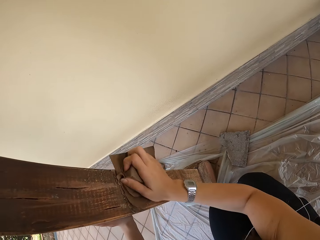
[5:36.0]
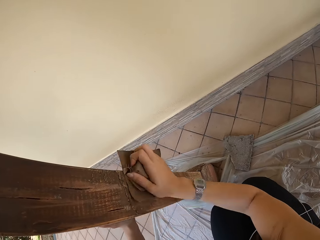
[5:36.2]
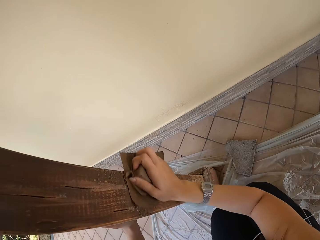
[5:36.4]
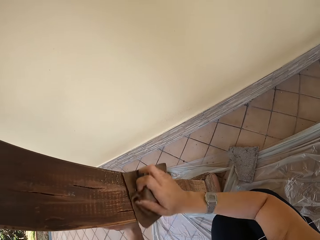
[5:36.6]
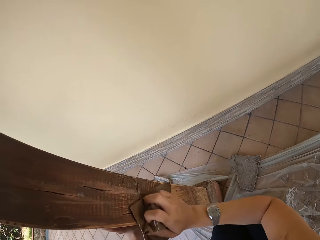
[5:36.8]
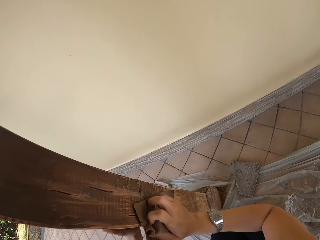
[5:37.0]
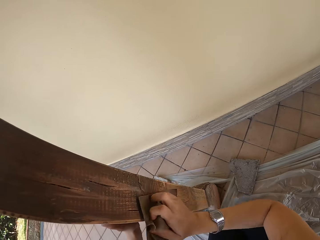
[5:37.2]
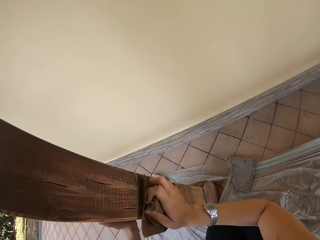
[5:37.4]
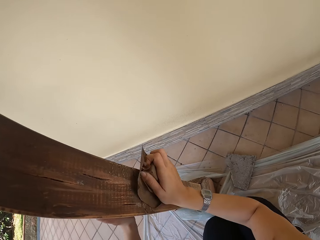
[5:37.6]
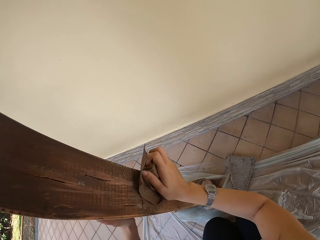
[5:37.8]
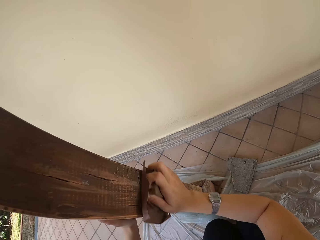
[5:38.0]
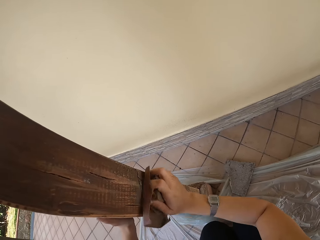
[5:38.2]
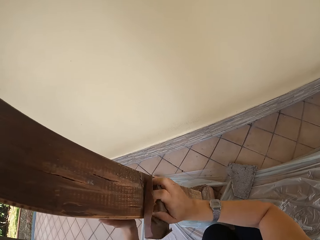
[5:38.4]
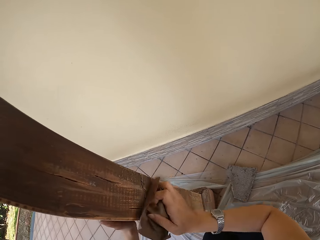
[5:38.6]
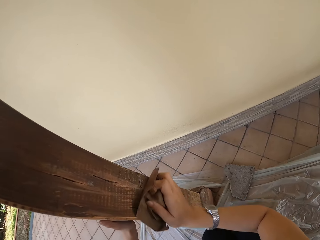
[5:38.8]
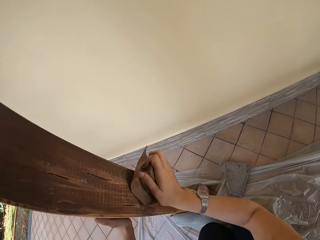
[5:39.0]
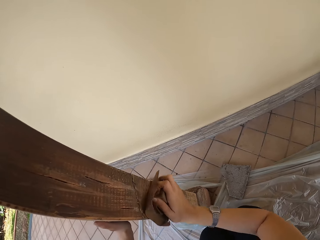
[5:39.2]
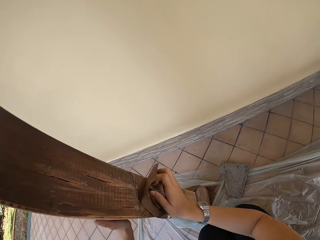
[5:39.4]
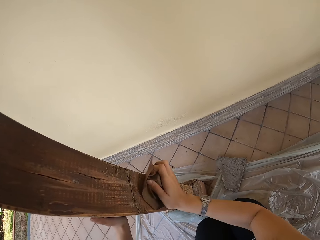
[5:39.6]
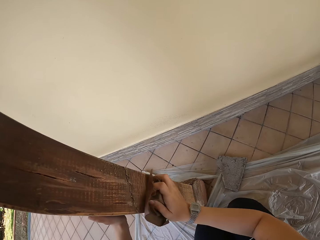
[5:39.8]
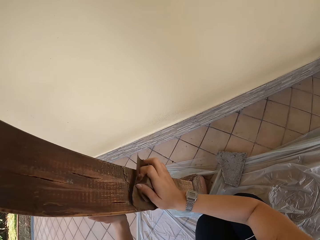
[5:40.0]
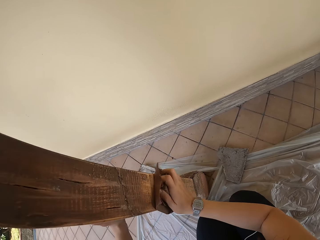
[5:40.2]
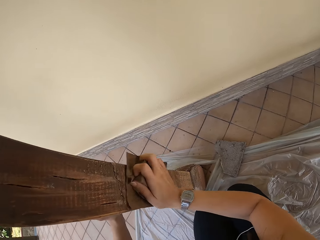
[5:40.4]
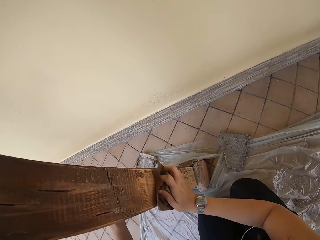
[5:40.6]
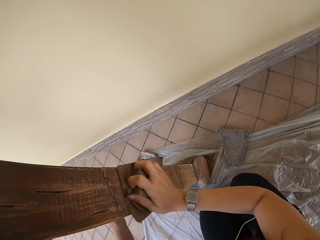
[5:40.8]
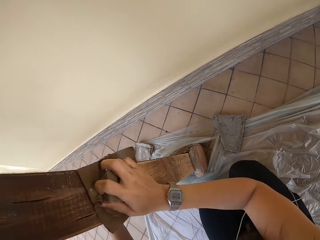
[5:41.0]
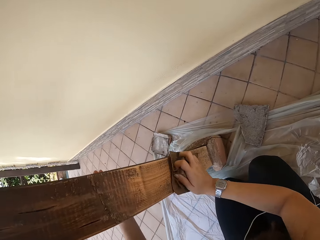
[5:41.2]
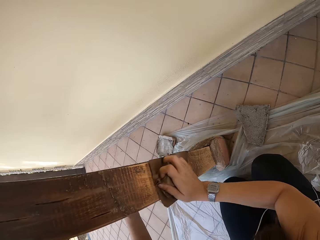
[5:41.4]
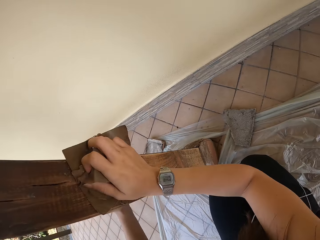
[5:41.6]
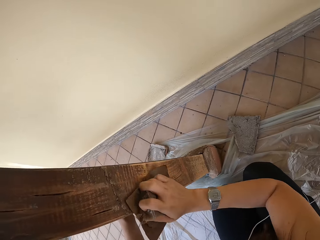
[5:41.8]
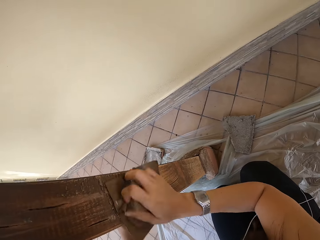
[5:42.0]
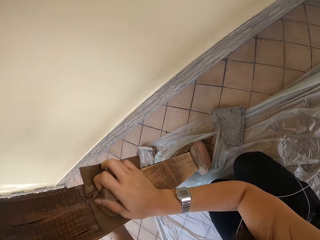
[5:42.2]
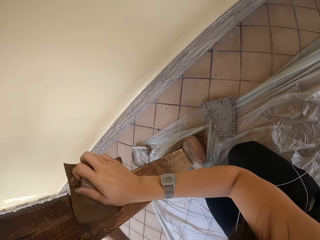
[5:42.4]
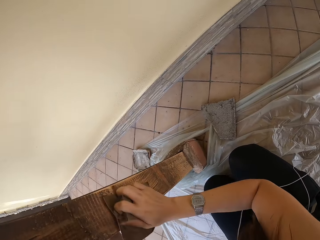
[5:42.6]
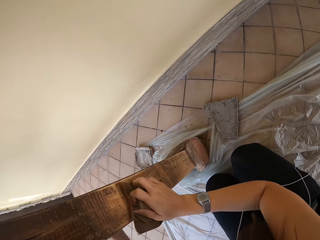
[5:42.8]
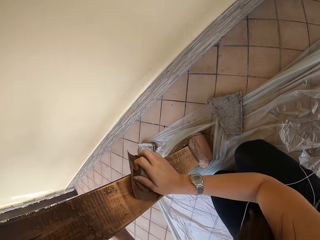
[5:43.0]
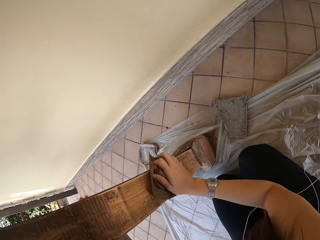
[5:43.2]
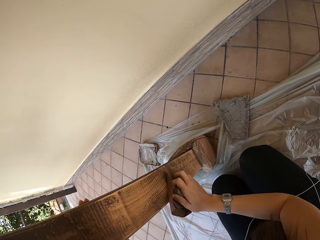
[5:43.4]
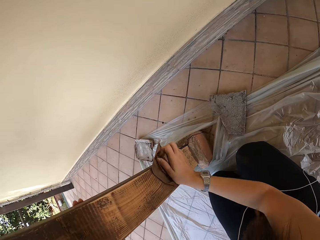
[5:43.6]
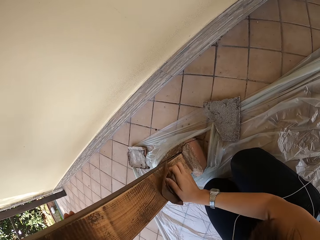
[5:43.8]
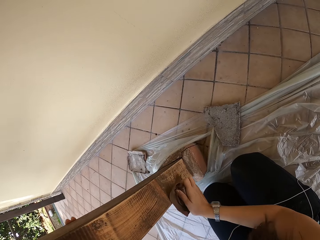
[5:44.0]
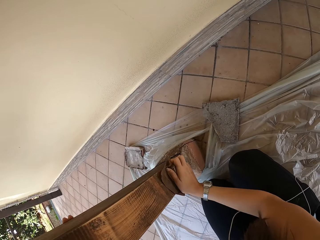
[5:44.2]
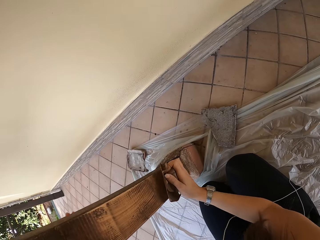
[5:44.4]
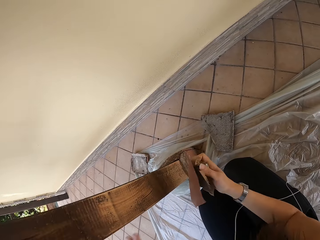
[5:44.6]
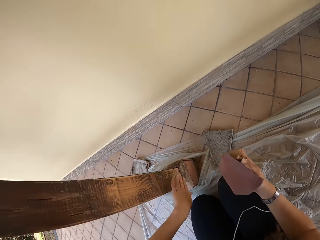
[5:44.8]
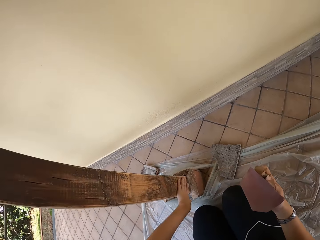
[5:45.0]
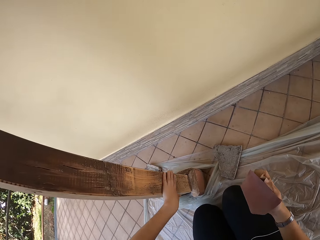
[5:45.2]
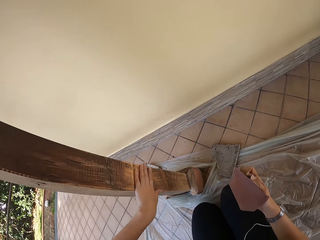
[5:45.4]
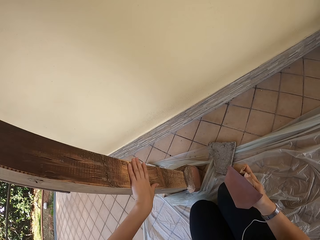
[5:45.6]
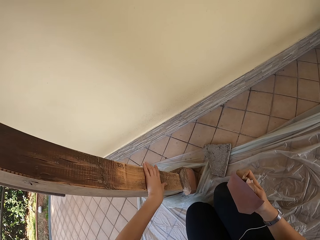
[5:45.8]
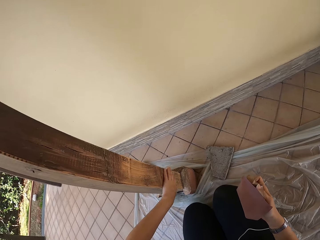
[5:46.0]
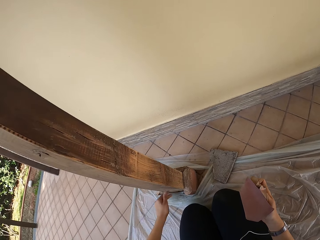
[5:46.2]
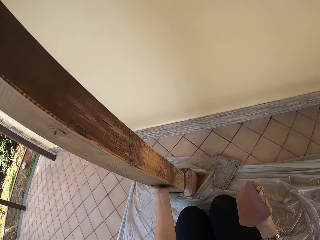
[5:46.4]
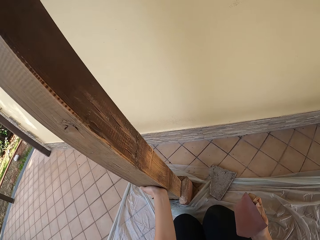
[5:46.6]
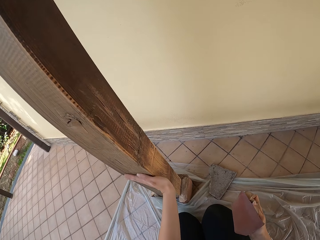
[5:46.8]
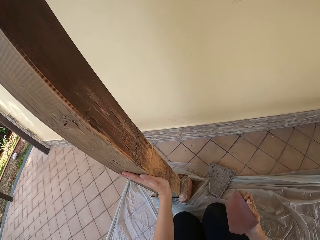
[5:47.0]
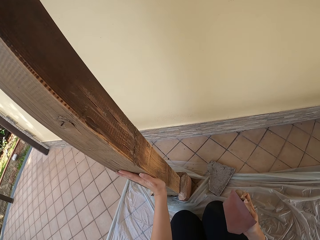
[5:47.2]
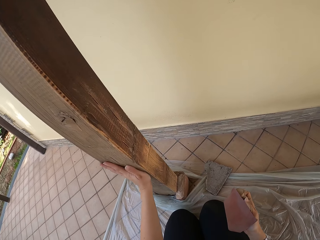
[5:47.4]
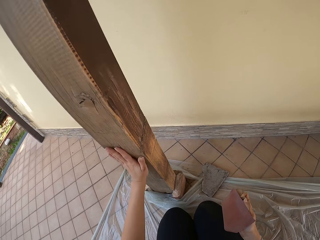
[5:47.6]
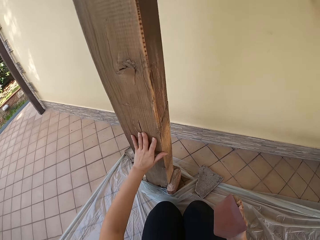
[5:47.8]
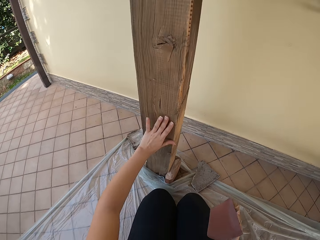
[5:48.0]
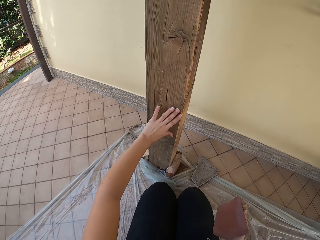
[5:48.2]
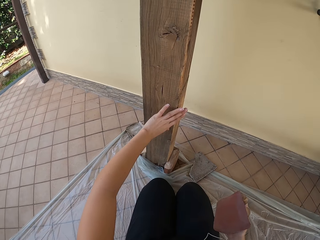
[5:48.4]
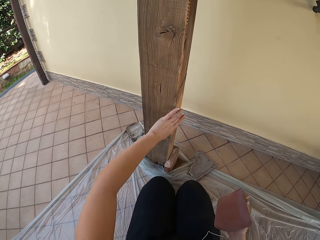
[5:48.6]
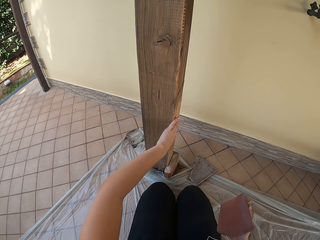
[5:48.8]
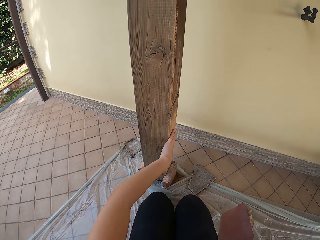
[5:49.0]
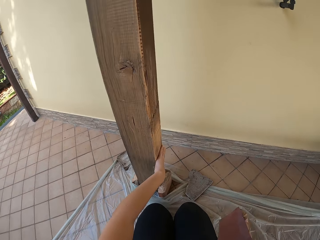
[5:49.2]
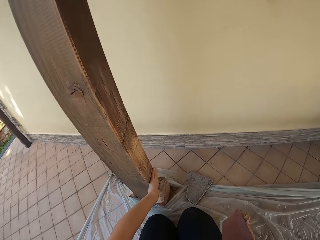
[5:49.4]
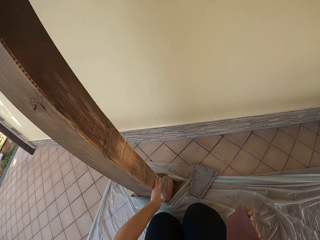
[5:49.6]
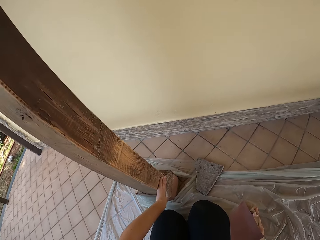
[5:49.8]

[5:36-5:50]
The camera wearer removes her right hand from the pillar. She feels the pillar with her left hand.

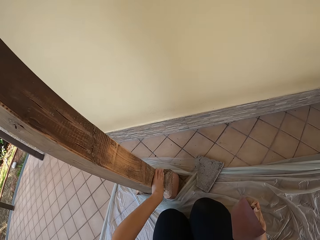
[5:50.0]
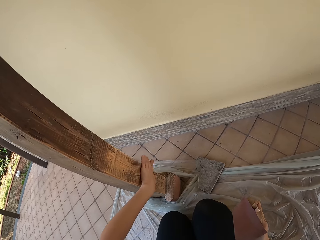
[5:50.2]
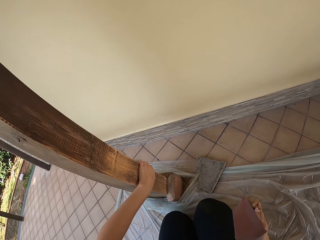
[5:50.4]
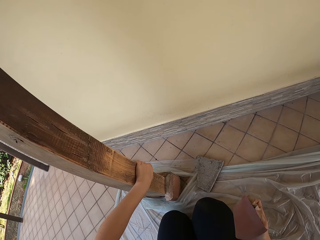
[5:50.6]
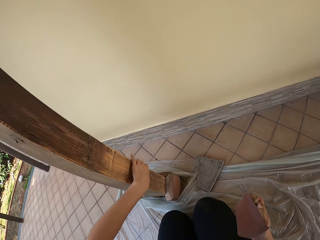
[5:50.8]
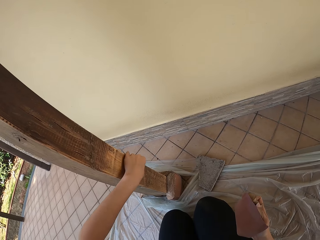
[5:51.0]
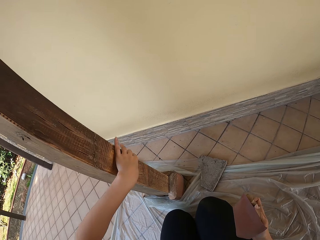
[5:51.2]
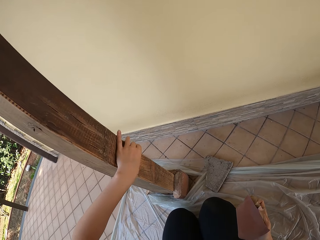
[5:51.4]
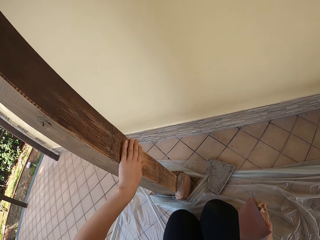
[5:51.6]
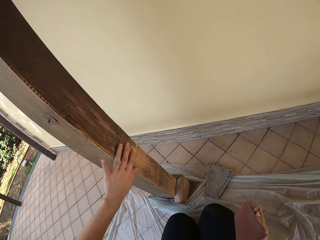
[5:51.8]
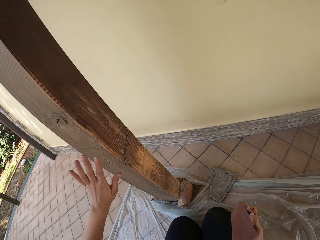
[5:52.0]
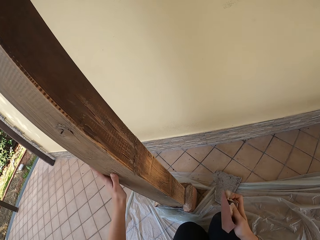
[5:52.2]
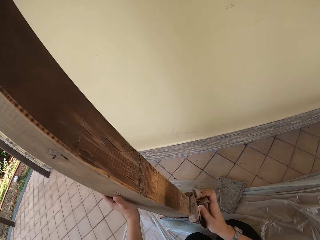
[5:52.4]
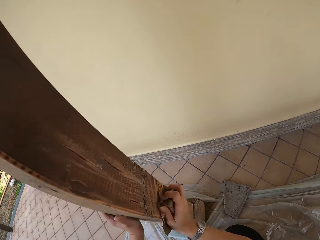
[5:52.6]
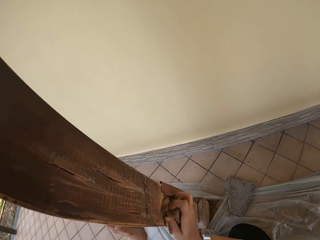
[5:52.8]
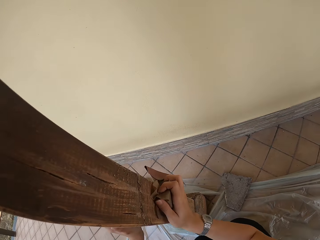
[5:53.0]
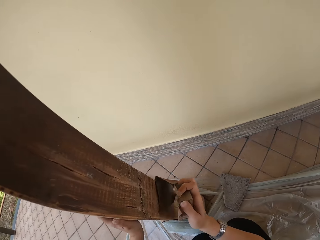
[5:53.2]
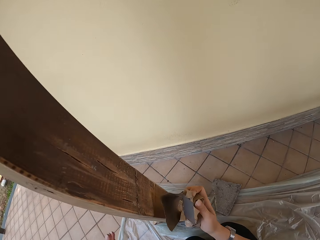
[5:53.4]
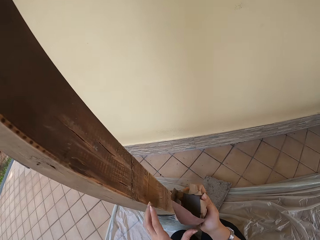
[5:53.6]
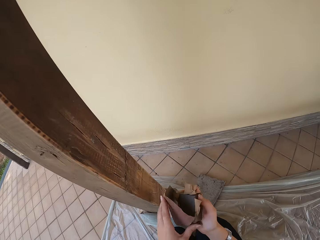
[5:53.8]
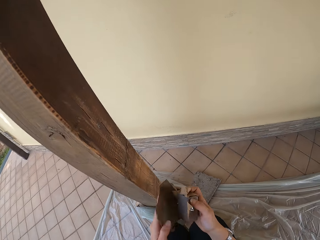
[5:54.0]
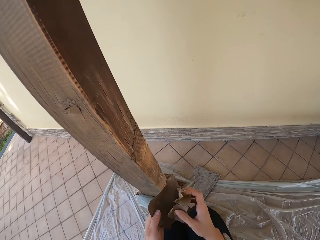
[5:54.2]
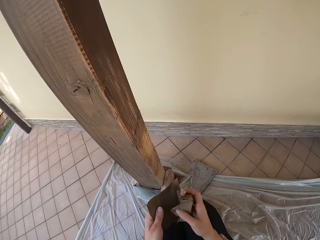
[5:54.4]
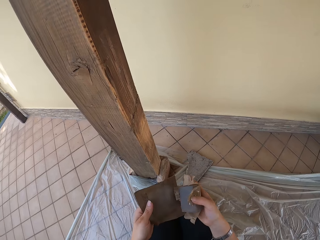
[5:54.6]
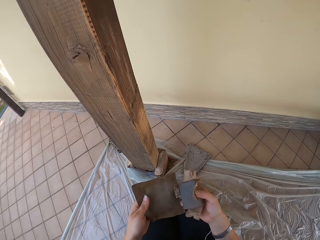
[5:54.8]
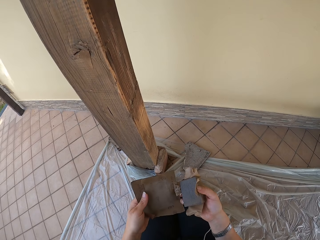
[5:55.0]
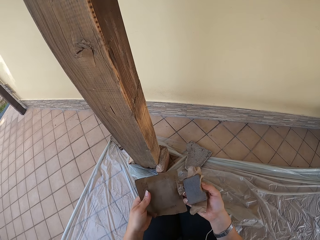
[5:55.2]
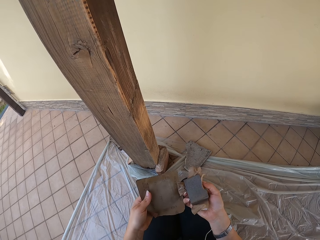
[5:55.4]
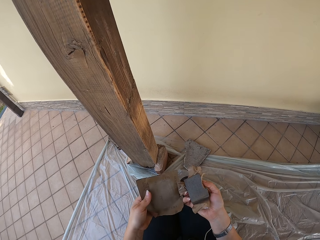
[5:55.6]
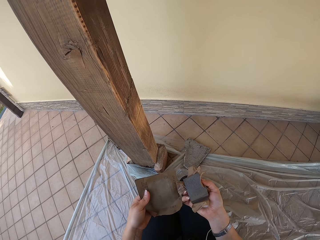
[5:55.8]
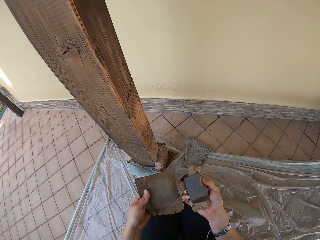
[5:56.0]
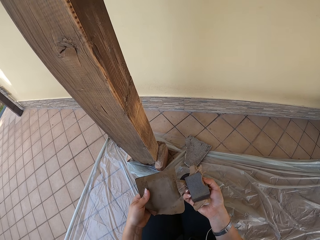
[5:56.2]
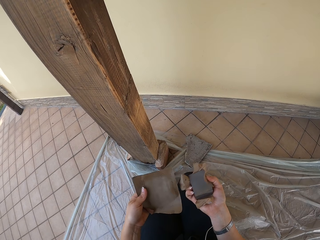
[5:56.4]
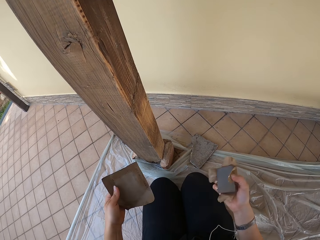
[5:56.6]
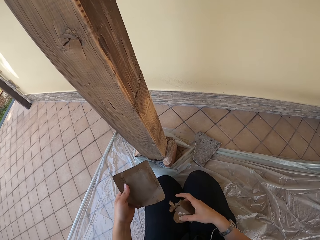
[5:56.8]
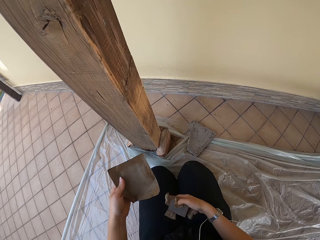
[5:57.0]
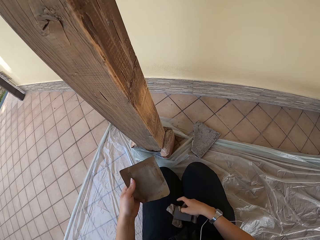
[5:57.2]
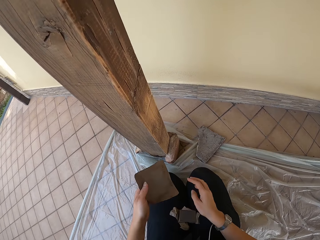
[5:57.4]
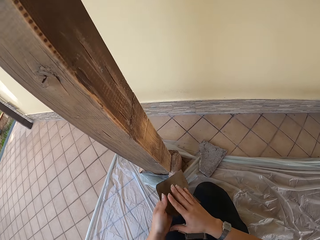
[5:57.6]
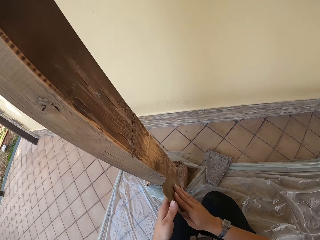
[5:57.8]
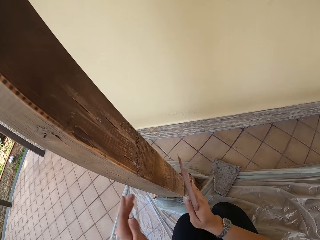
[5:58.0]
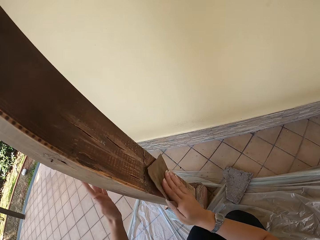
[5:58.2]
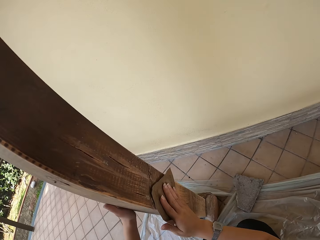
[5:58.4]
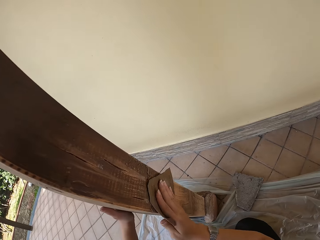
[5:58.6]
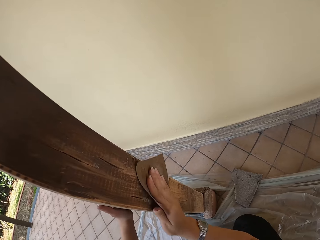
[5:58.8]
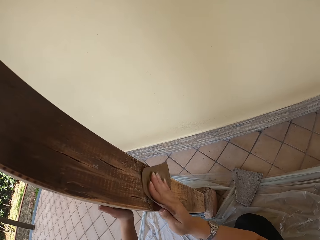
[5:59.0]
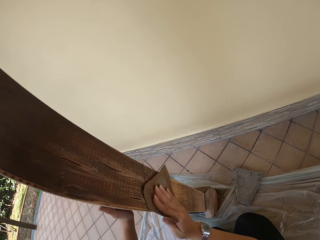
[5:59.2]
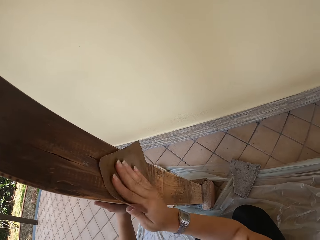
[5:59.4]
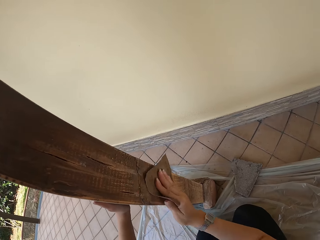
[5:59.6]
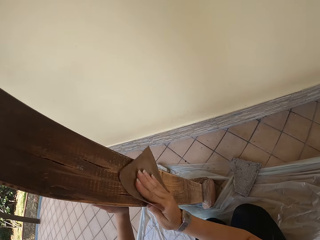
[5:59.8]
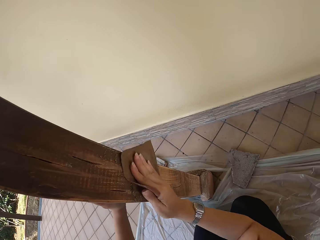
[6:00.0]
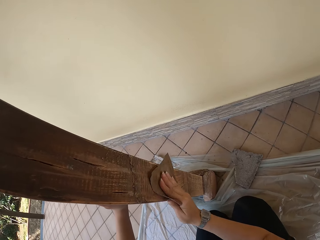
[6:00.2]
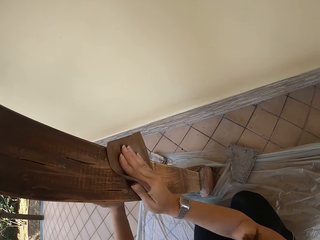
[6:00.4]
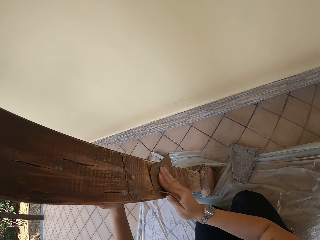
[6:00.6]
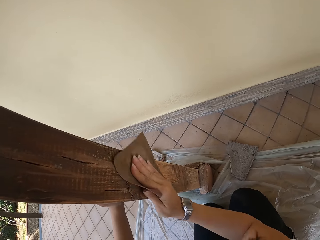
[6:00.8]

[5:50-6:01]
The camera wearer smoothens the pillar with the sandpaper on her right hand. She removes the handle from the sandpaper with both hands. She drops the handle of the sandpaper on her lap with her right hand. She transfers the sandpaper from her left hand to her right hand. She smoothens the pillar with the sandpaper on her right hand. She places her left hand on the pillar.
